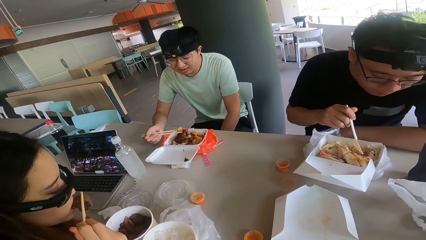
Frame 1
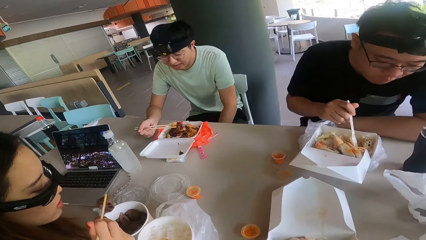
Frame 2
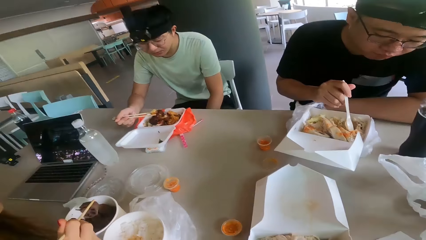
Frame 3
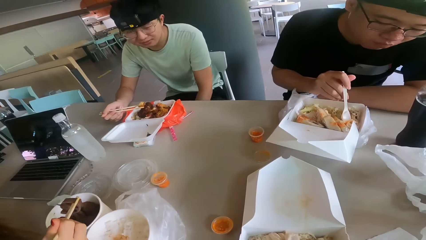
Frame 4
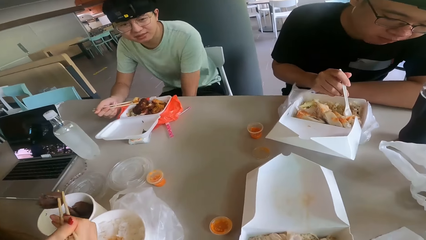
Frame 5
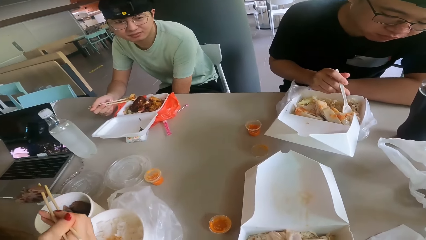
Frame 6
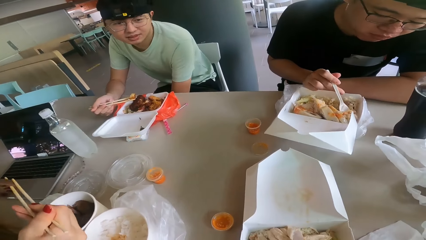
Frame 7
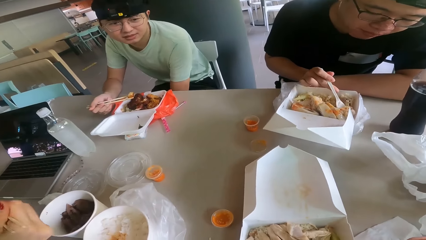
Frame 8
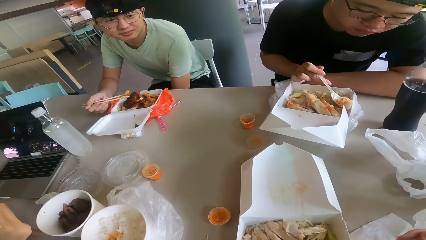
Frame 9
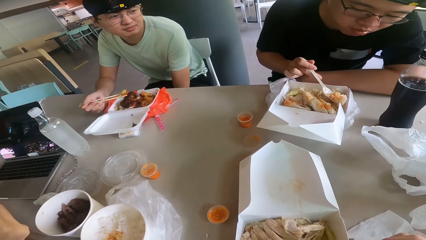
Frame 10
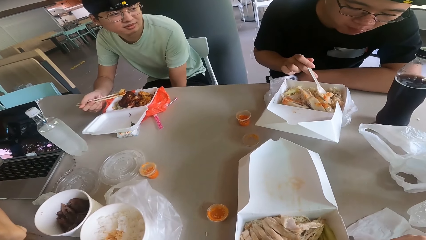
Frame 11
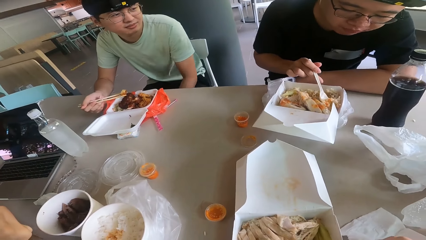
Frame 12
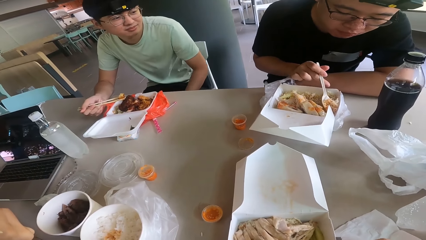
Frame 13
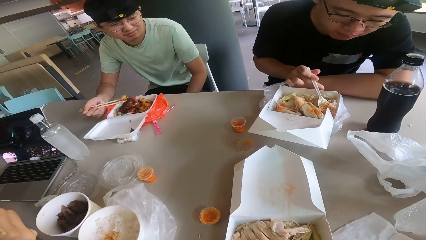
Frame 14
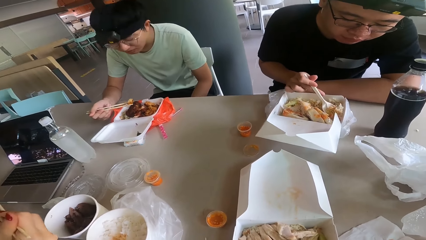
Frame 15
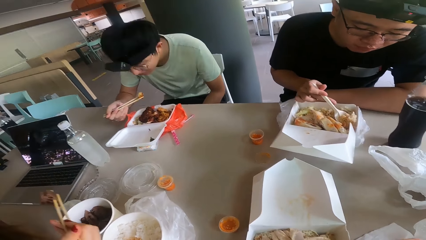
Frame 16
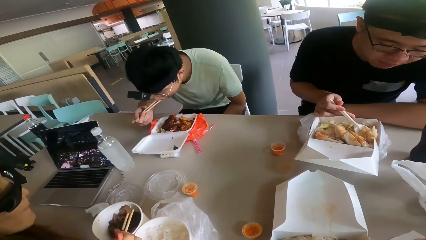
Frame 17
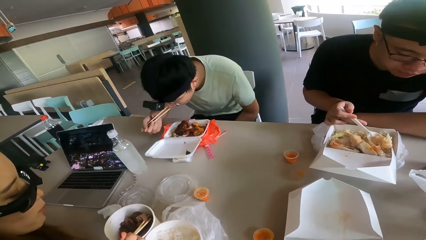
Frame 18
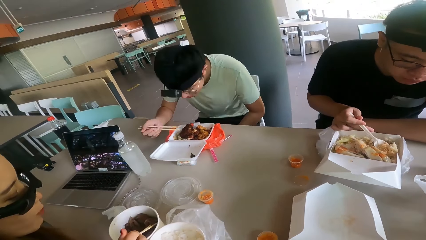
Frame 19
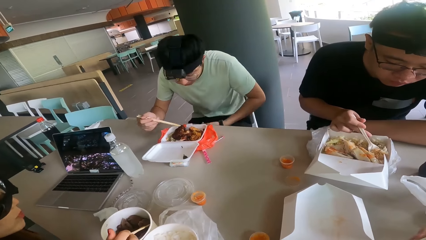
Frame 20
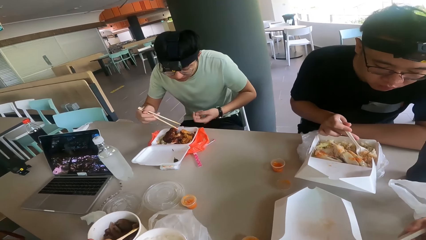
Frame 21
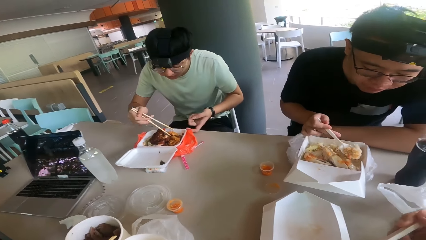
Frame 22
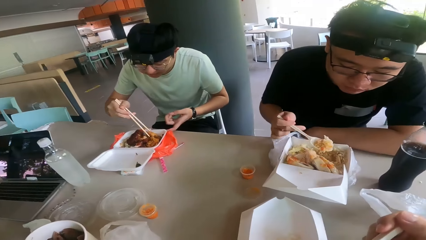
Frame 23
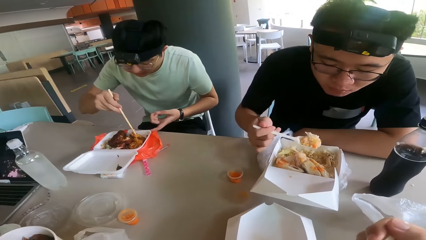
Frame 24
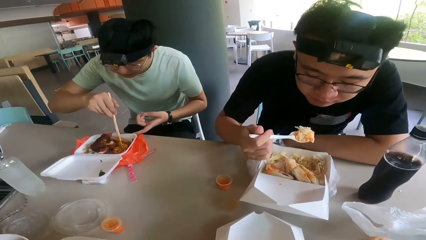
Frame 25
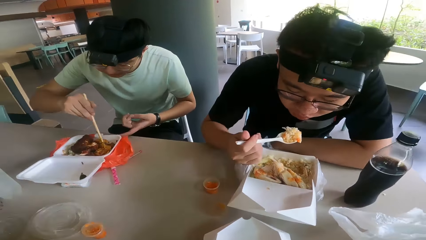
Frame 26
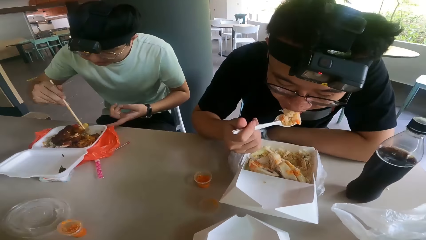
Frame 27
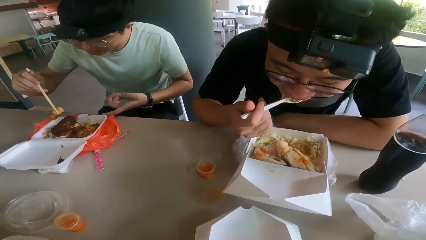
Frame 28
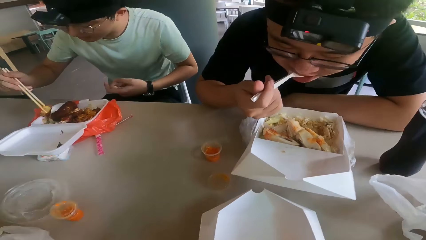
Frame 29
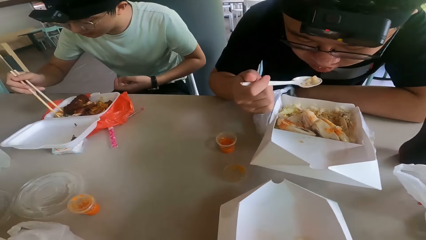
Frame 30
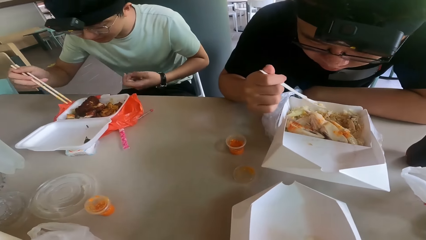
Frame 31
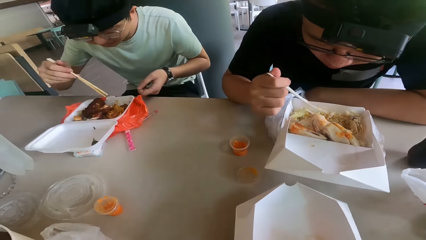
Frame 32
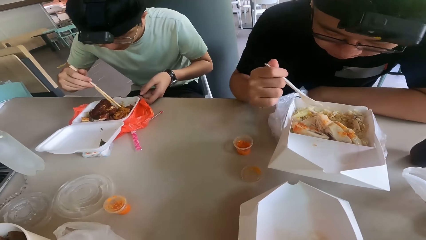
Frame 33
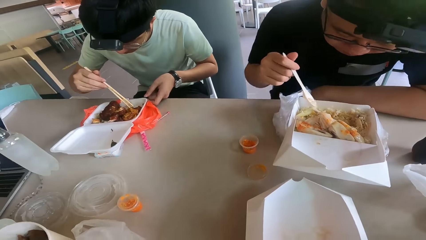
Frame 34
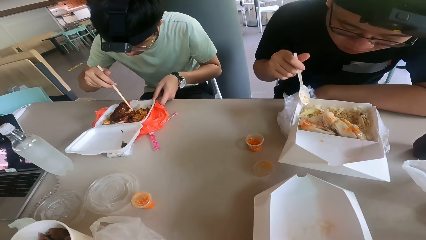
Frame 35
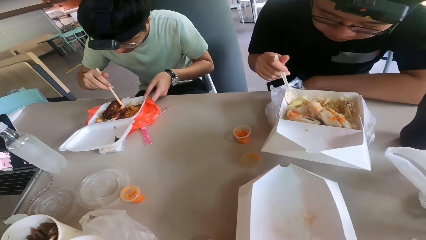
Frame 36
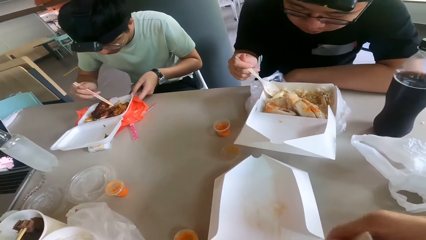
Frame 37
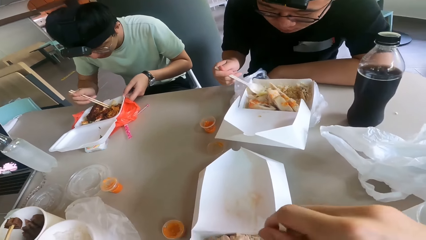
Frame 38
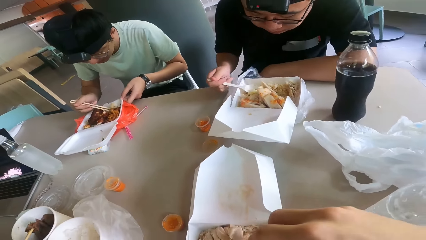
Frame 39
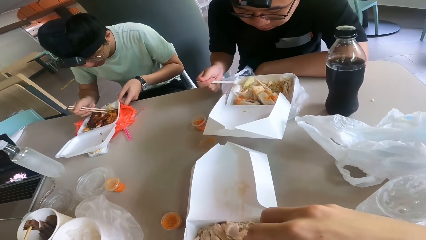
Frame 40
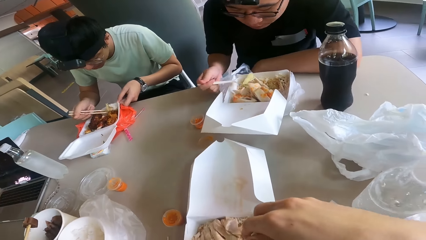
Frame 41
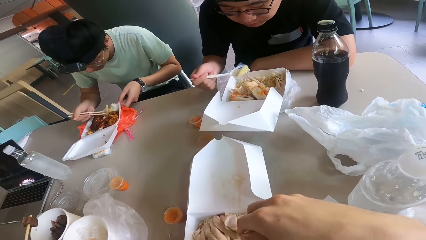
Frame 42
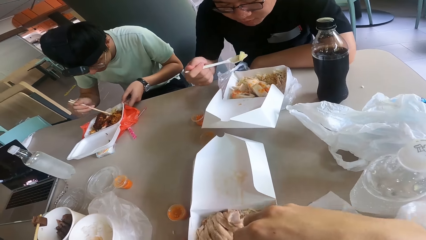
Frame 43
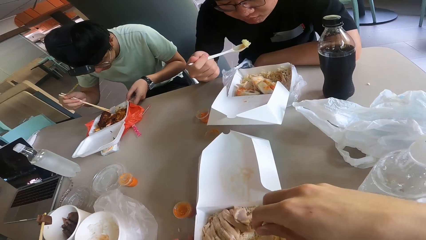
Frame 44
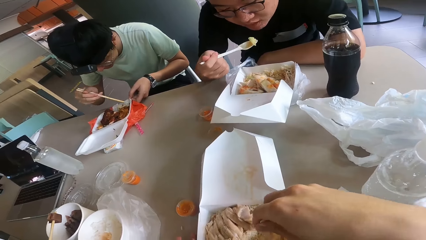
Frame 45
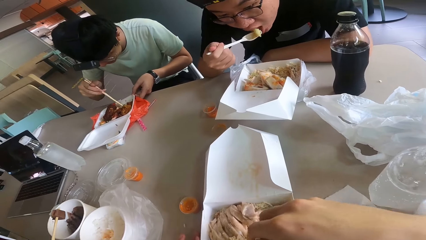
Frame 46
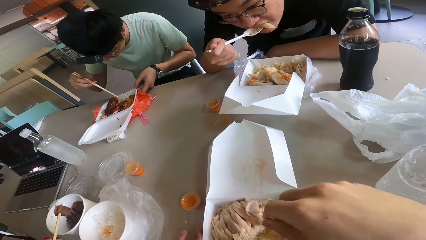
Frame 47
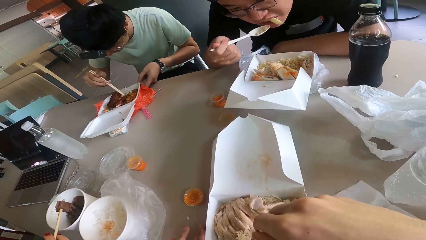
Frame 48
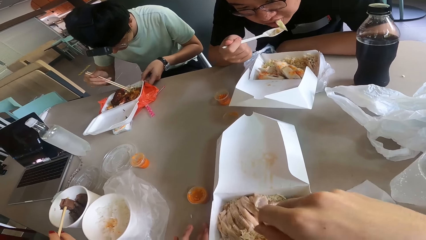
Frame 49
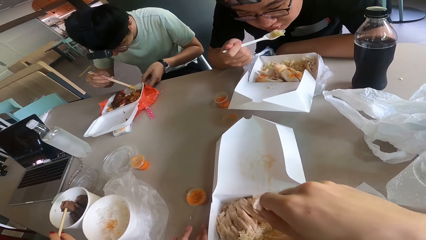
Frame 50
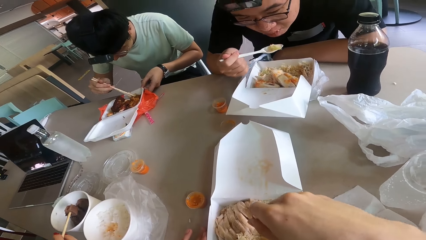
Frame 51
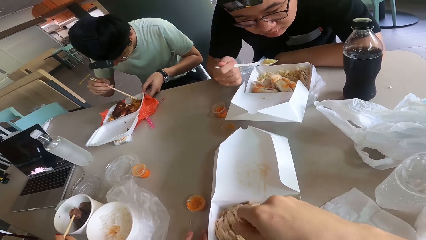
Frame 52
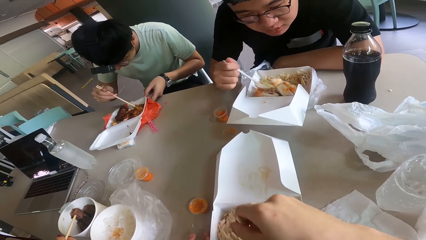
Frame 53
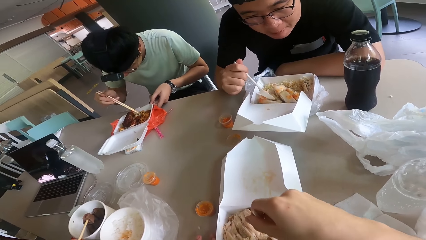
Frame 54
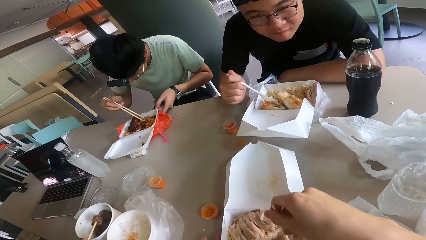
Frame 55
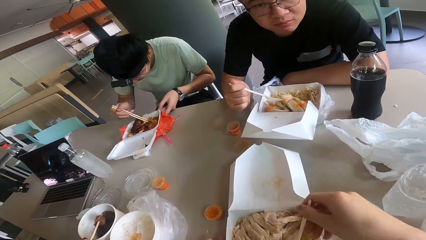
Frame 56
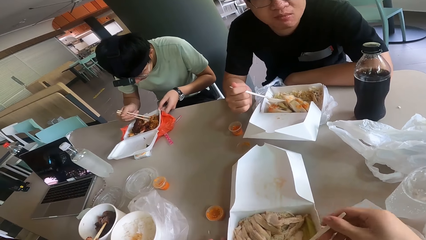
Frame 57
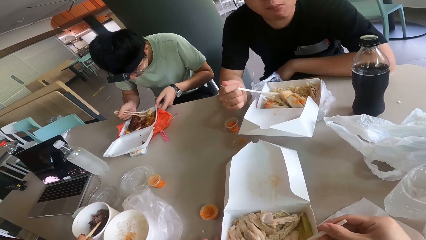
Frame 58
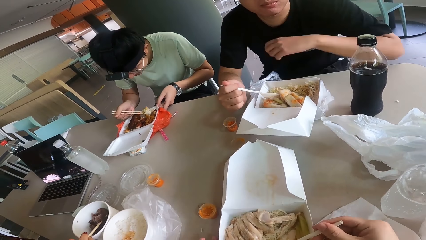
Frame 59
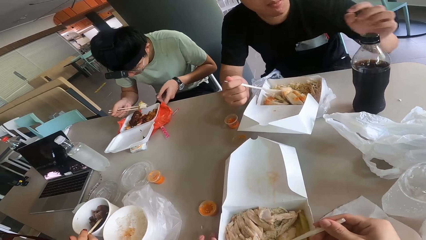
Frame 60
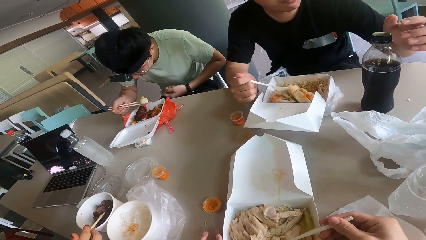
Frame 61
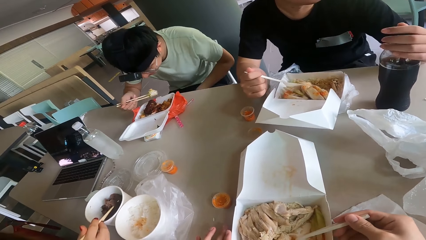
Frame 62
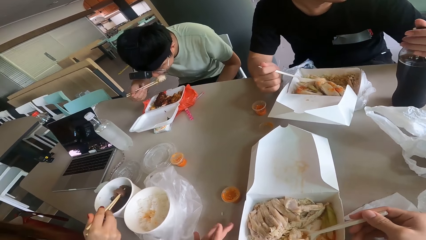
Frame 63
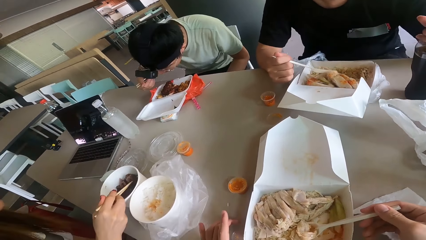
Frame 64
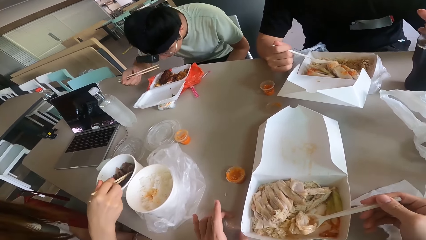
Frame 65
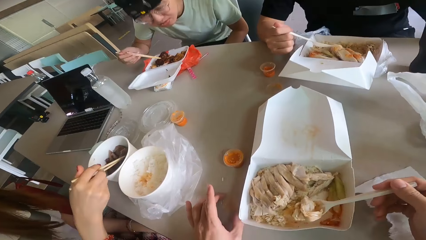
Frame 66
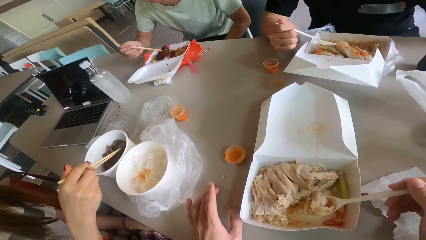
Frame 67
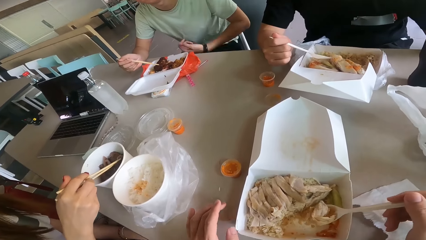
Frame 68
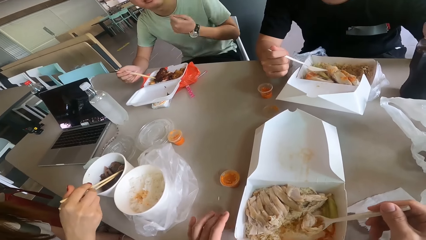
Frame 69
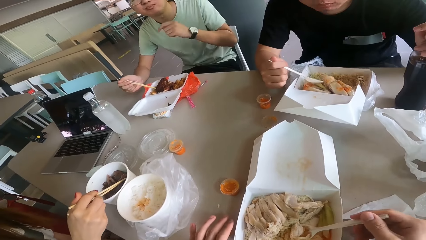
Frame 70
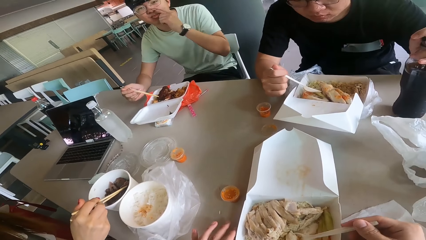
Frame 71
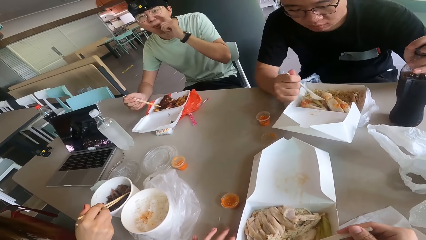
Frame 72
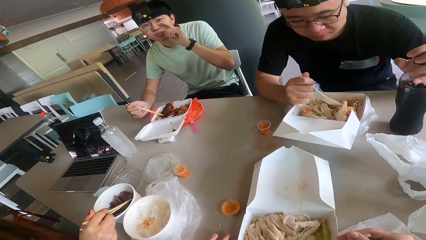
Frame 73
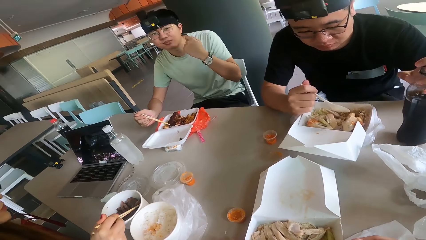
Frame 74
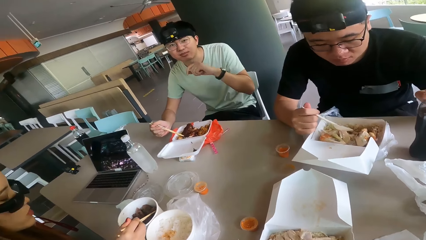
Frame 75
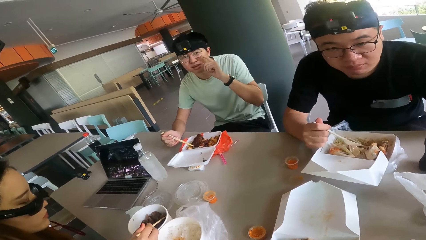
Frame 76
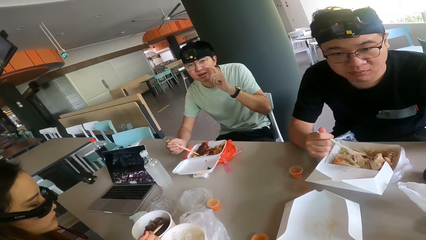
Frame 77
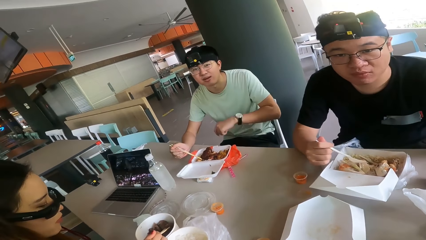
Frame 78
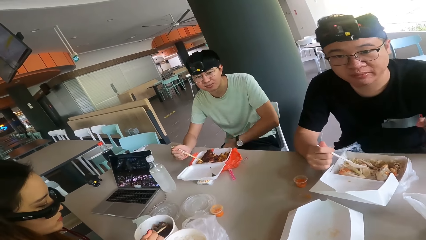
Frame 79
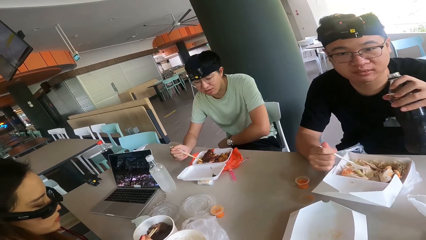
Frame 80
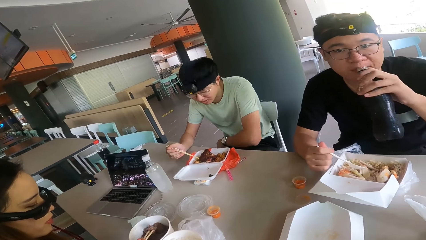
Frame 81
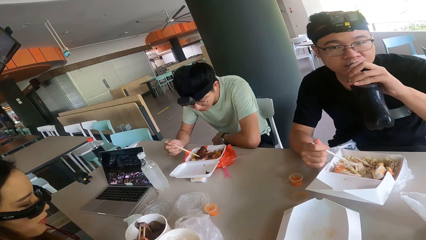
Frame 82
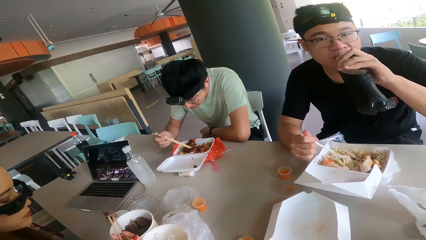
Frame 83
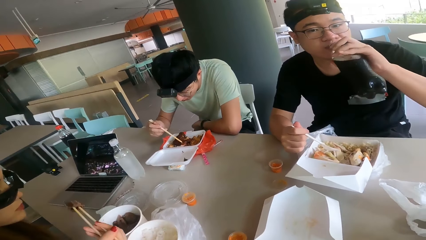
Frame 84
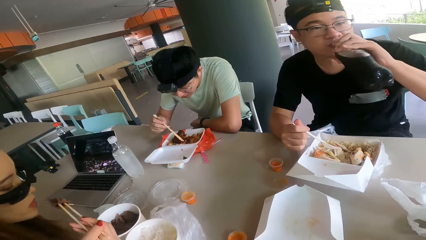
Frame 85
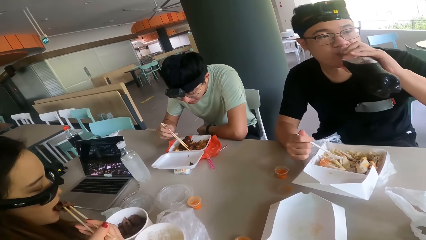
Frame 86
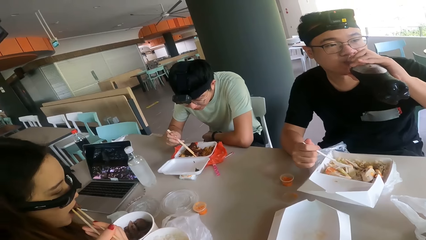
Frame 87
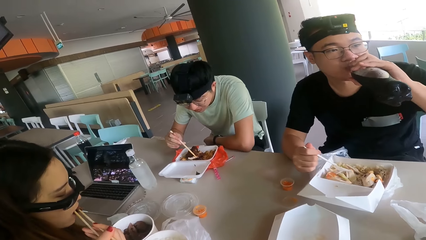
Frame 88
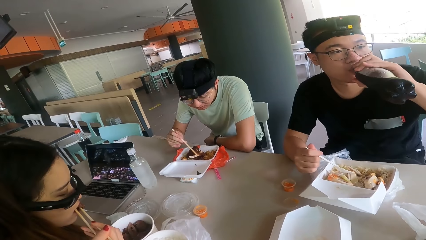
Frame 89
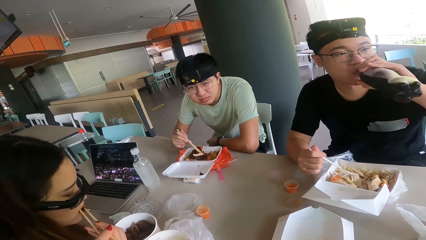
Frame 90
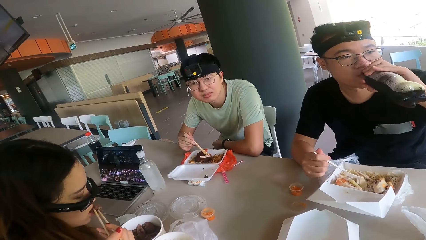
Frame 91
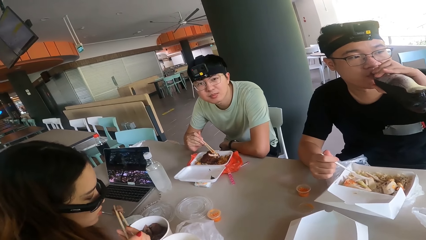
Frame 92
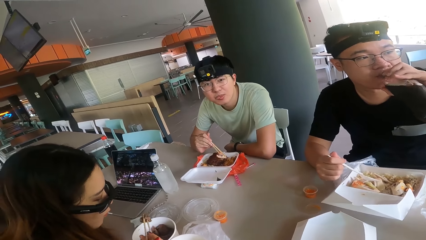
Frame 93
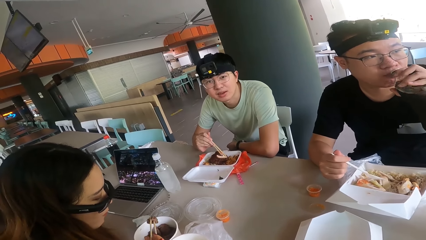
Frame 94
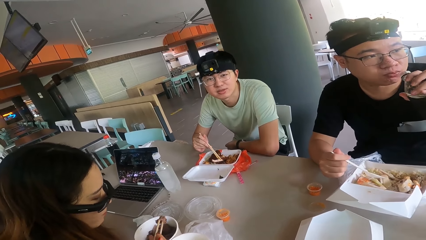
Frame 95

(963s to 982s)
A man responds to the camera wearer. The camera wearer collects food with a spoon. He speaks to the man and looks at the man. A person holds a chopping stick. The camera wearer eats food from the spoon. He collects food with the spoon. He converses with the man. He moves his left hand on the table. He holds the meal with the spoon. He converses with the man. The man moves his hand at the camera wearer. Another person holds a drink.
